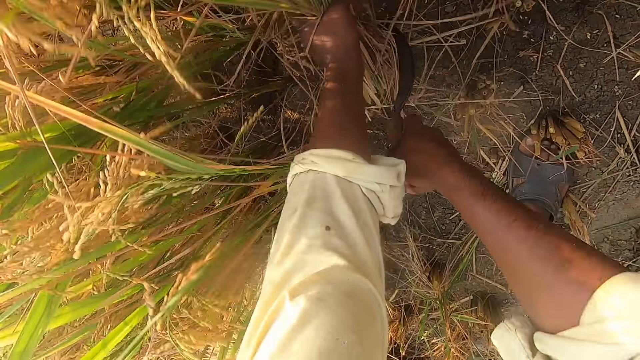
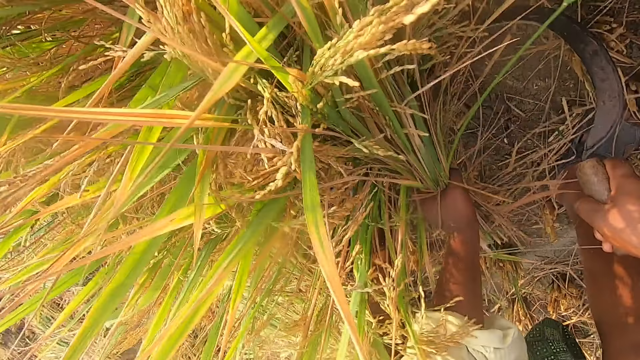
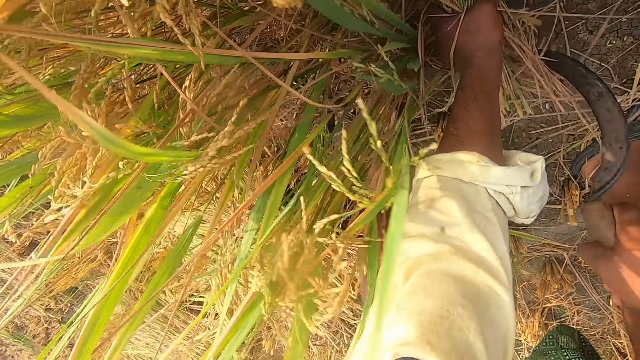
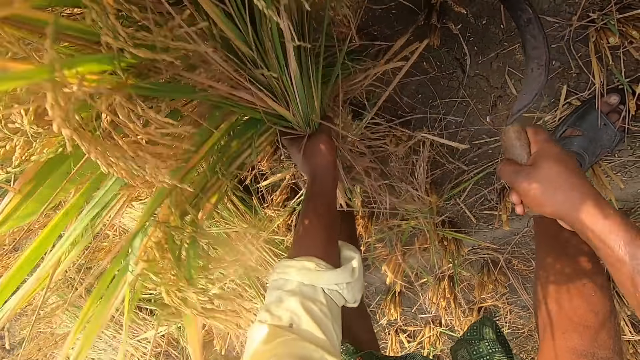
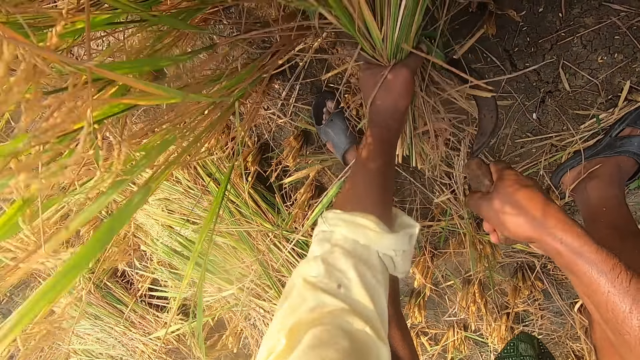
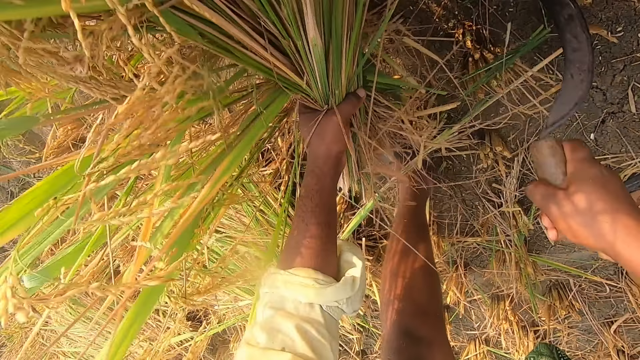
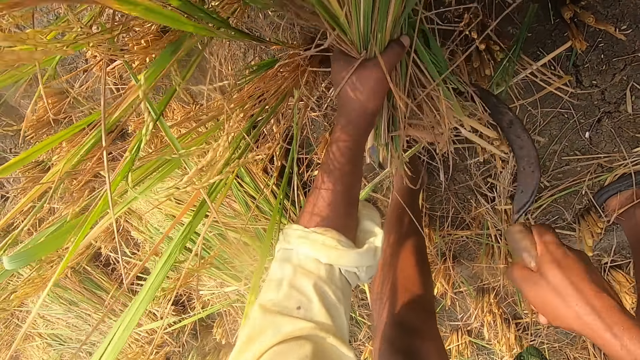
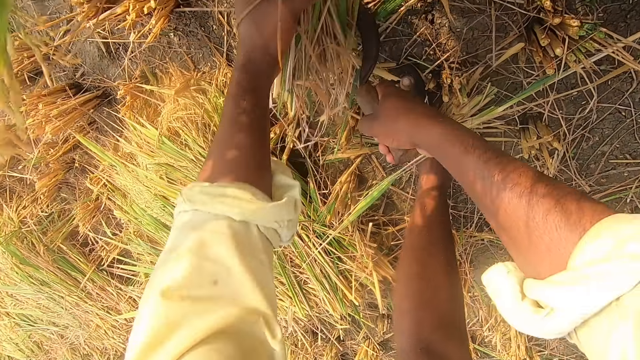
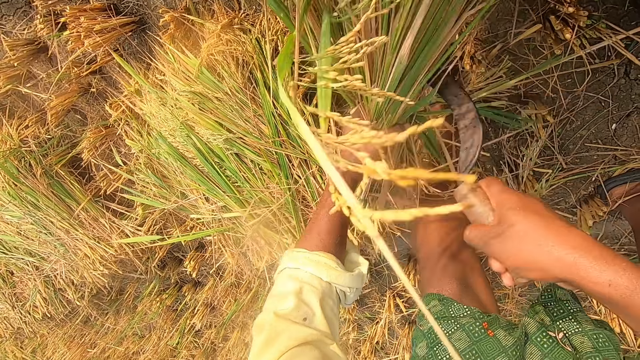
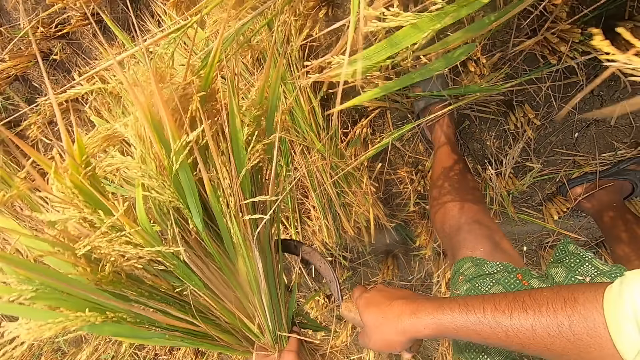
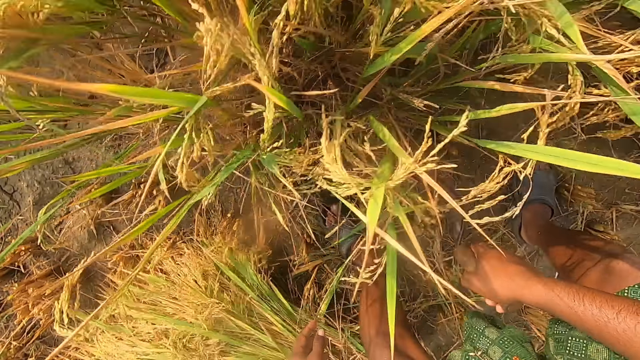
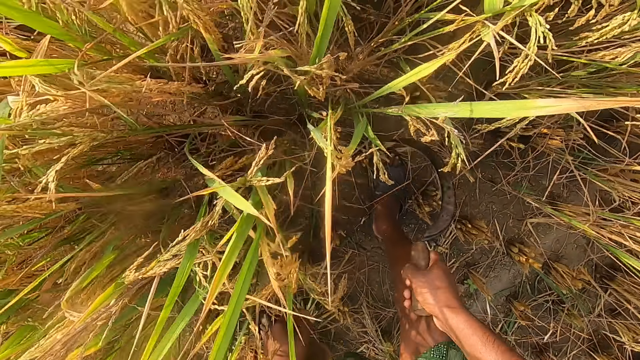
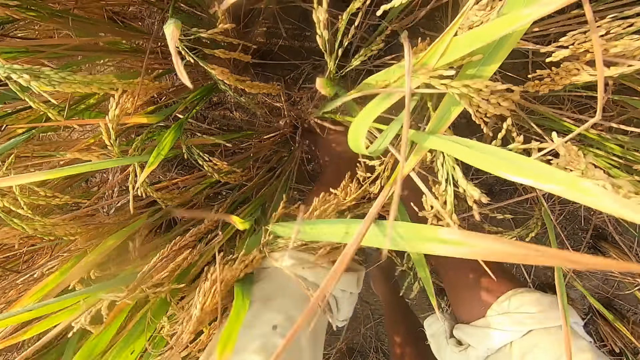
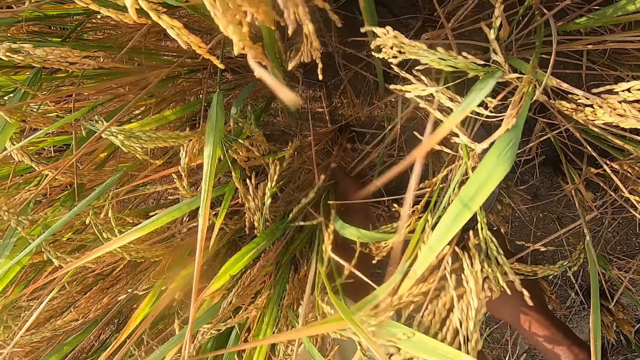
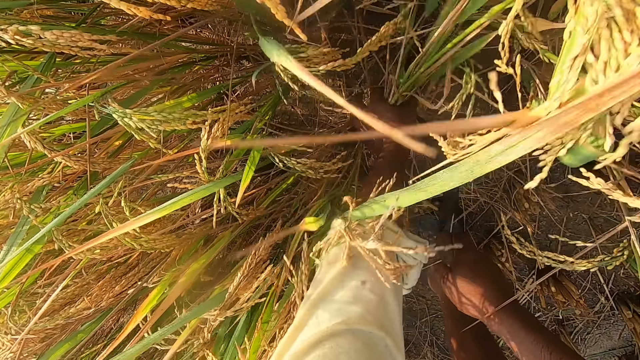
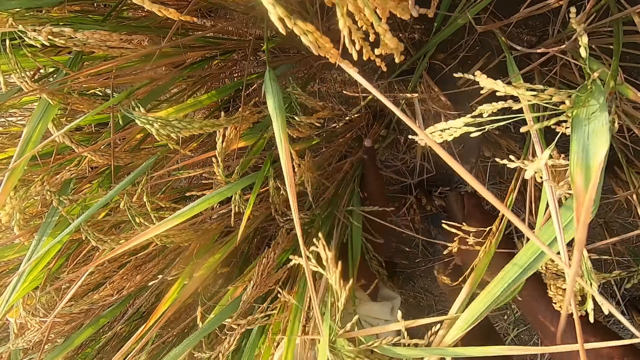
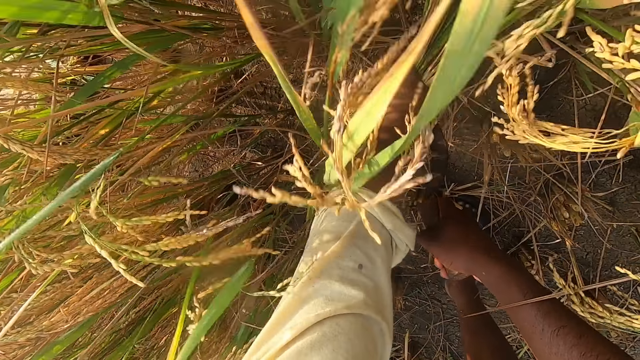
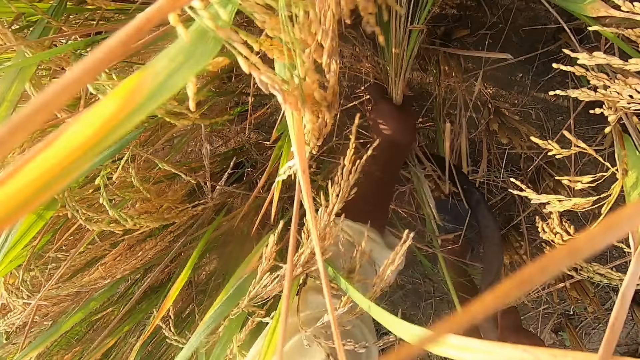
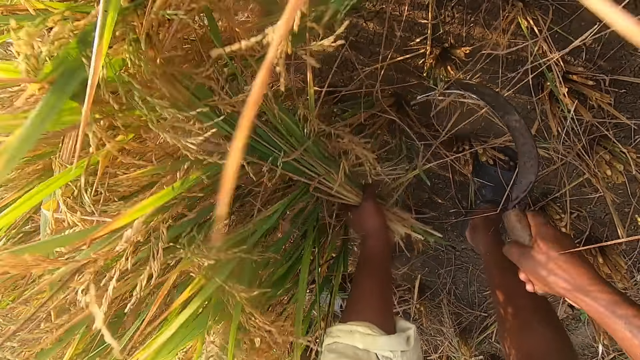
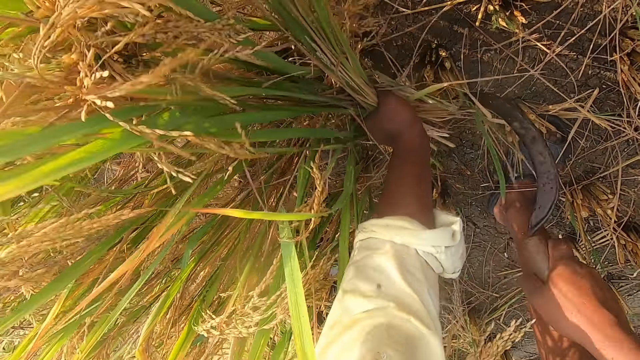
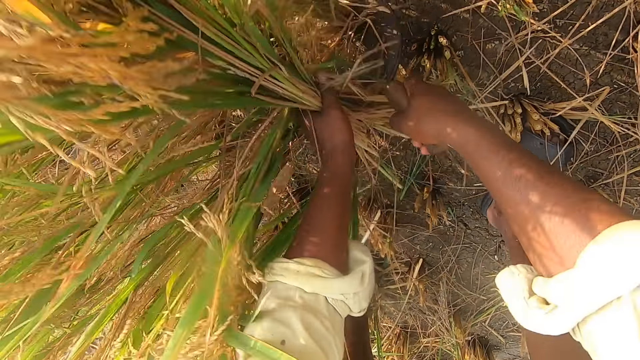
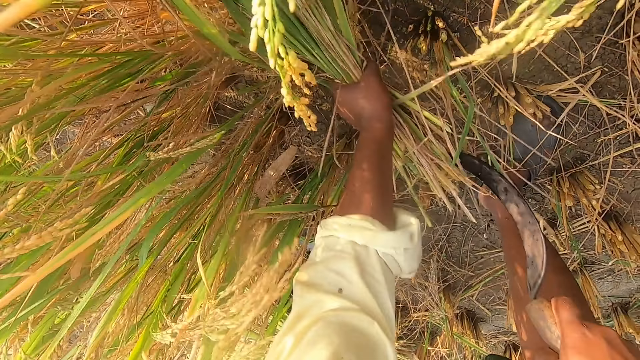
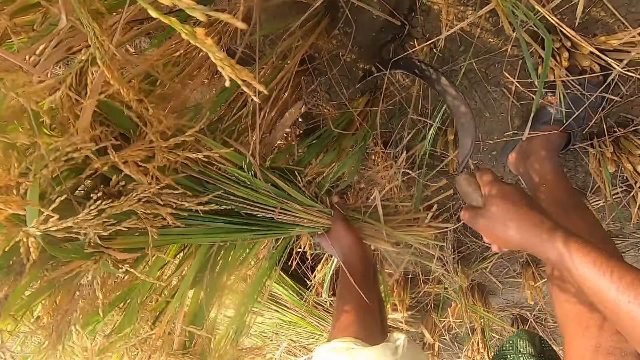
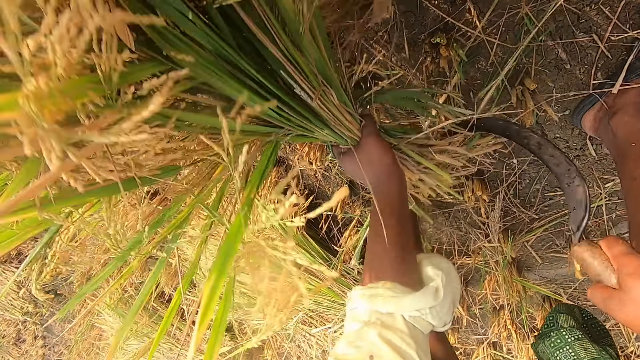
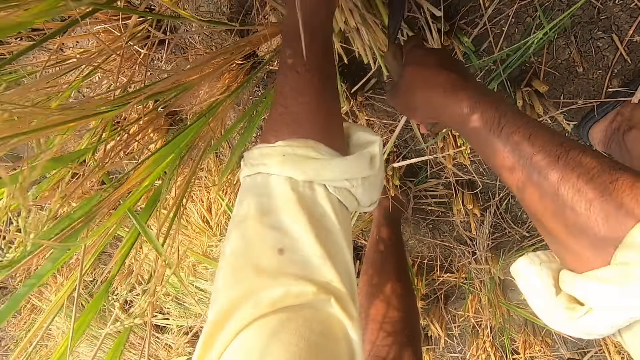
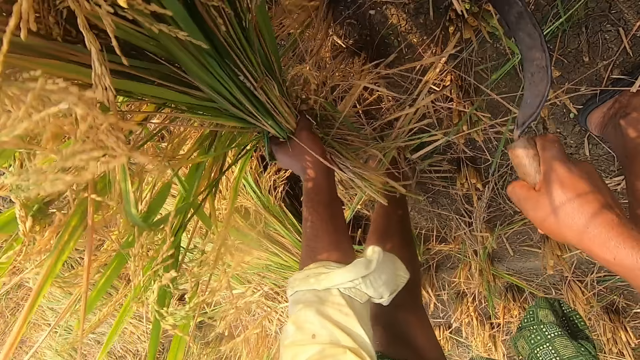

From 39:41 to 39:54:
The camera wearer holds a straw of rice. They drop the wheat on the floor. They remove the wheat from the ground with a sickle. They hold the sickle.

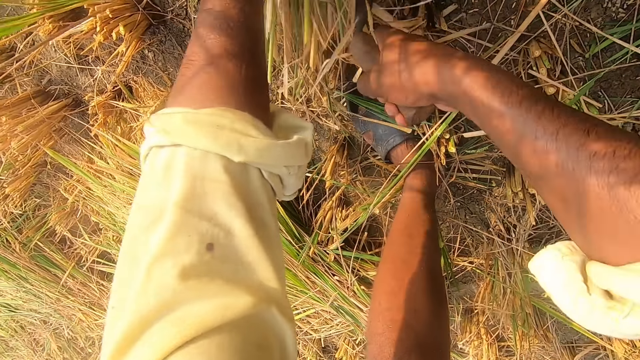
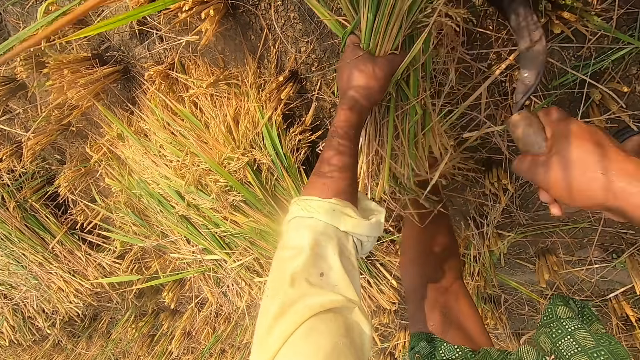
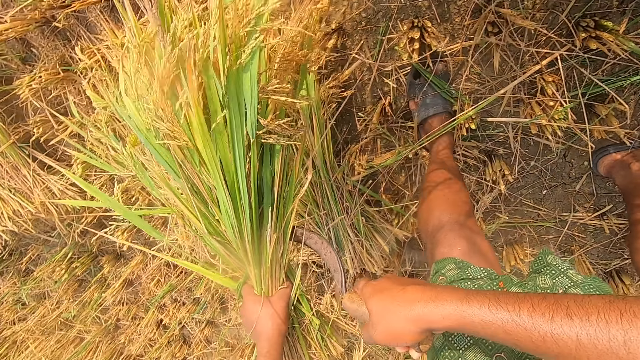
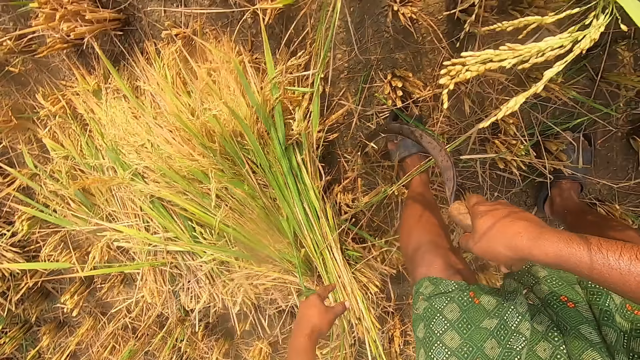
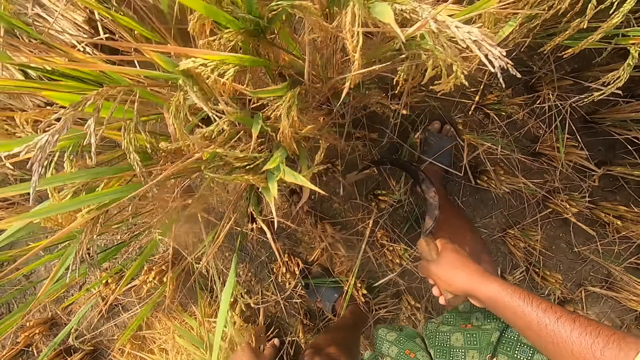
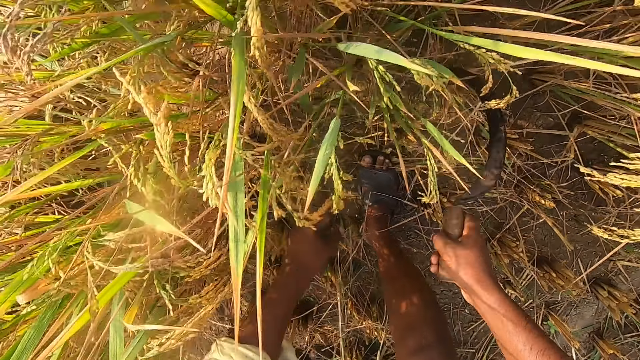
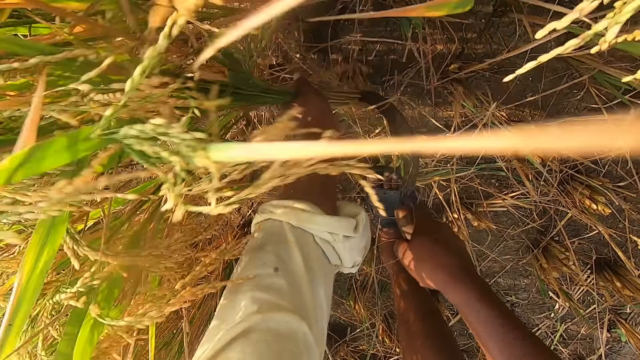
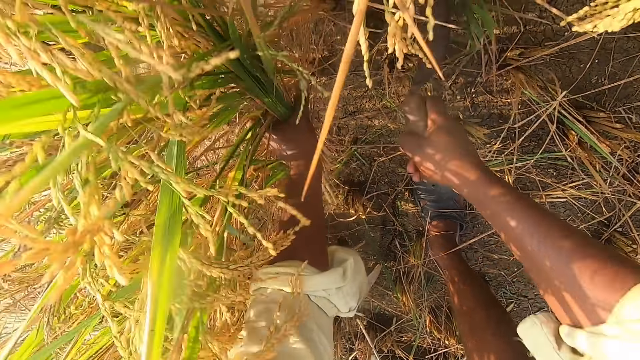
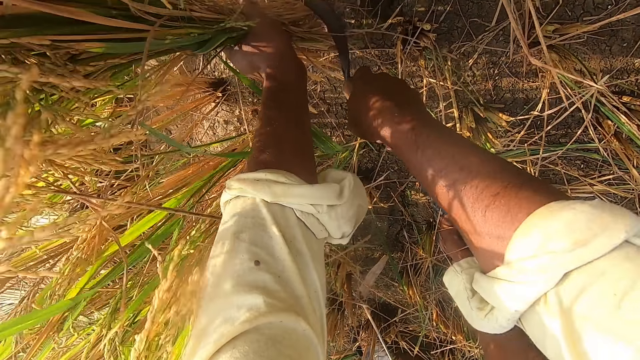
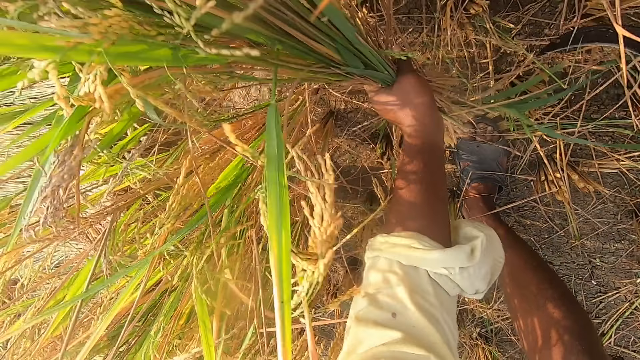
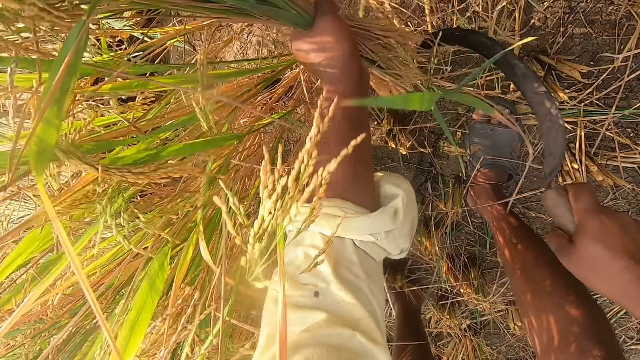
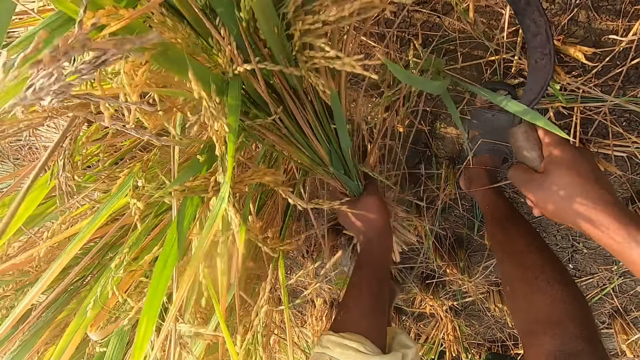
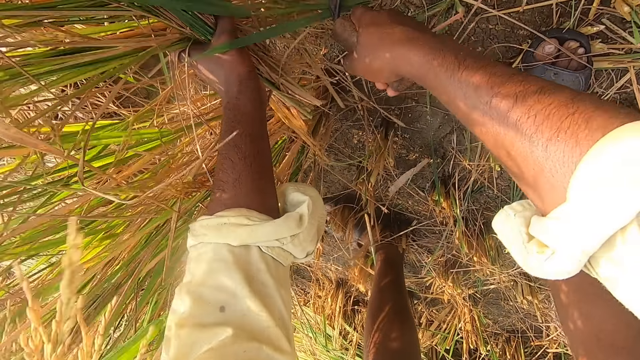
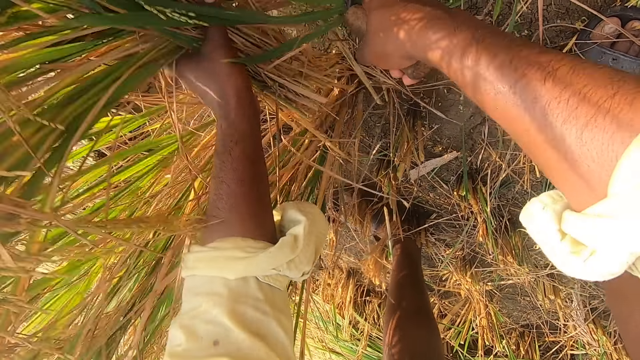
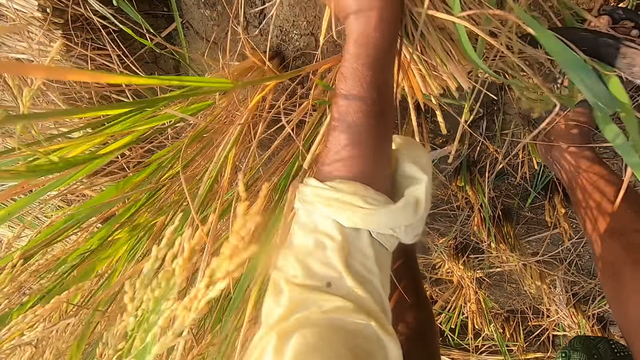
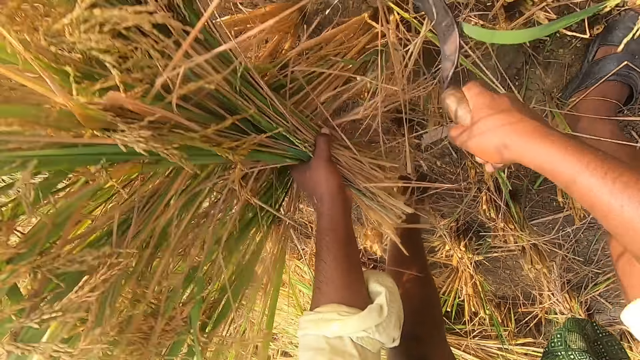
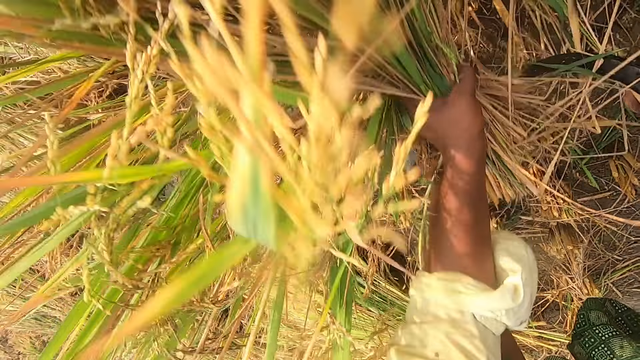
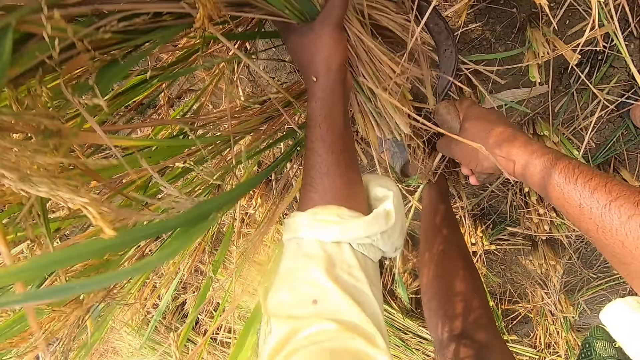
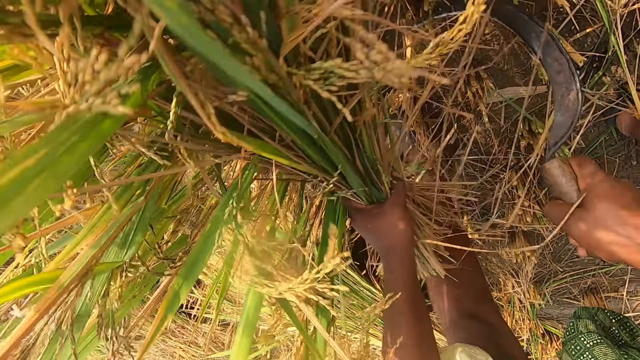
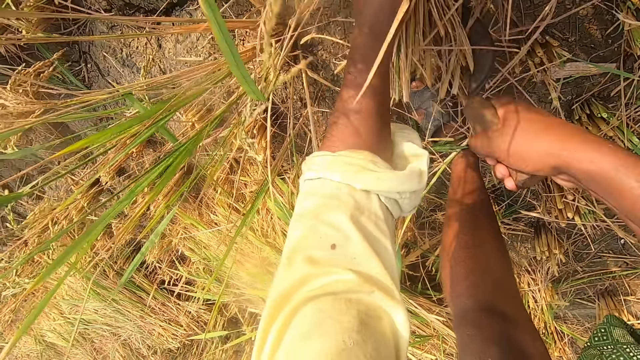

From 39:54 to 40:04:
The camera wearer drops the wheat on the floor. They remove the wheat from the ground with a sickle.
